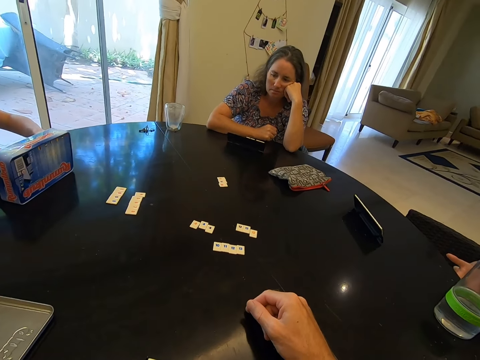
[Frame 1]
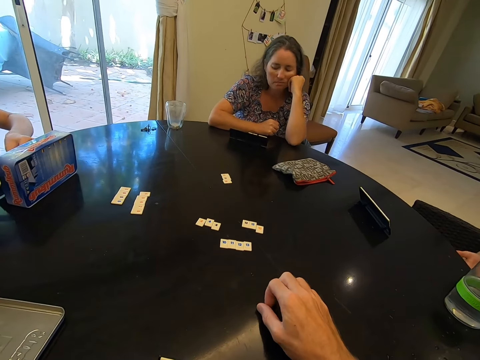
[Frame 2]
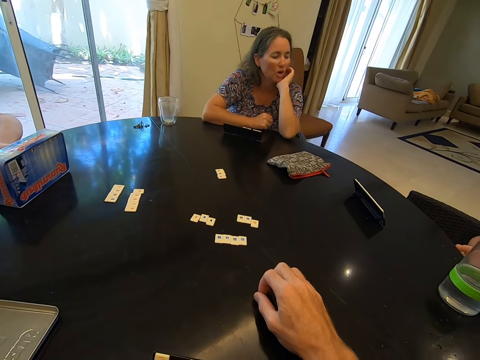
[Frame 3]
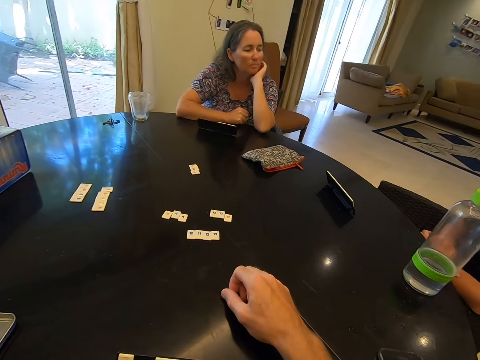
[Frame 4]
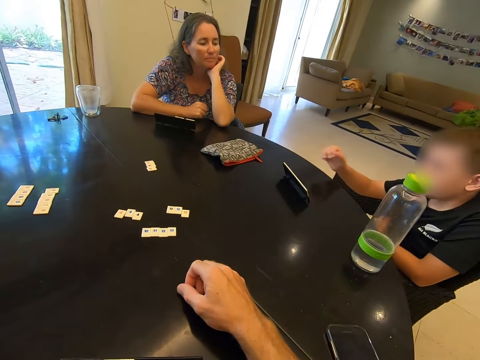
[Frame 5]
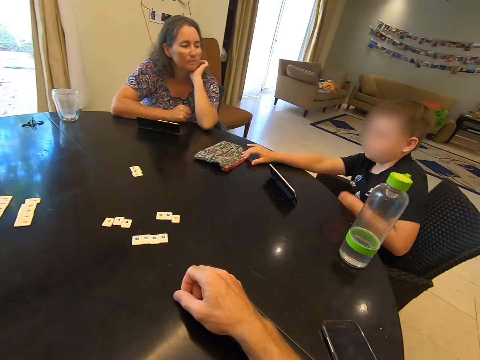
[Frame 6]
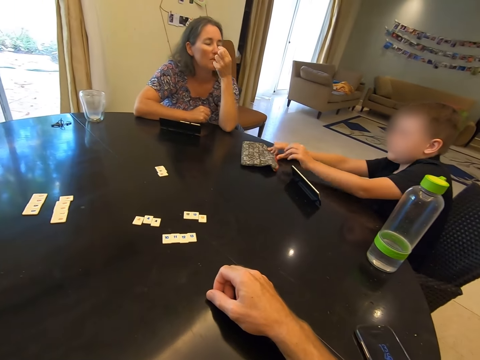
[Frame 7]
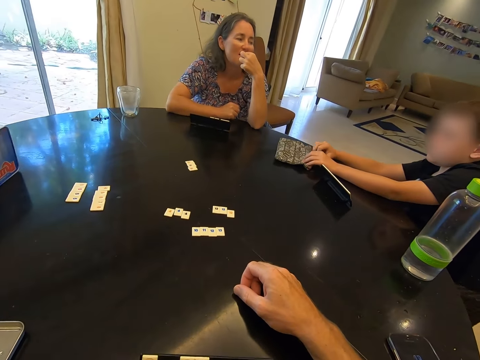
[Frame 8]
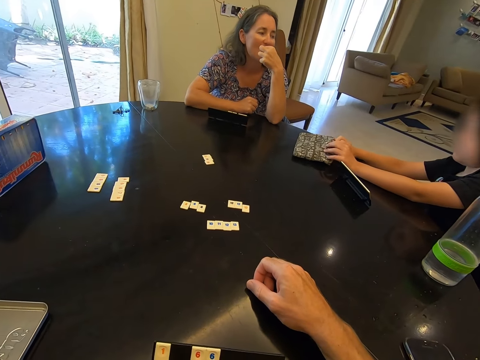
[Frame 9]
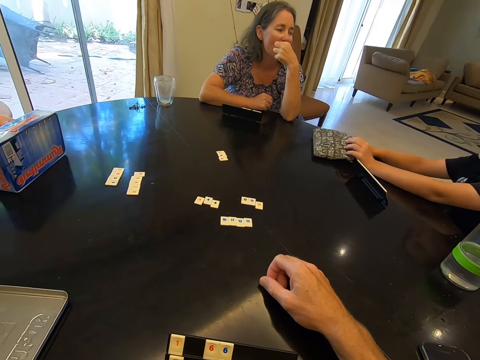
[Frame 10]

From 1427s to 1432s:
The camera wearer looks around. A boy removes dice from the purse.

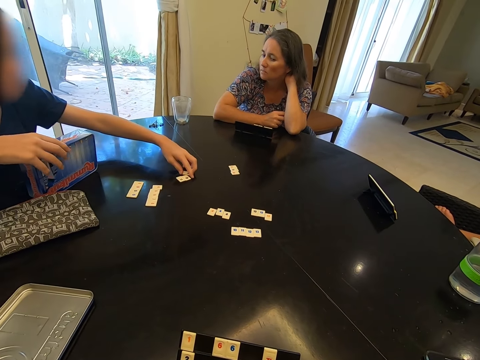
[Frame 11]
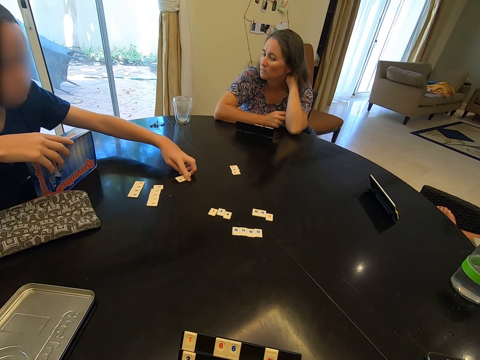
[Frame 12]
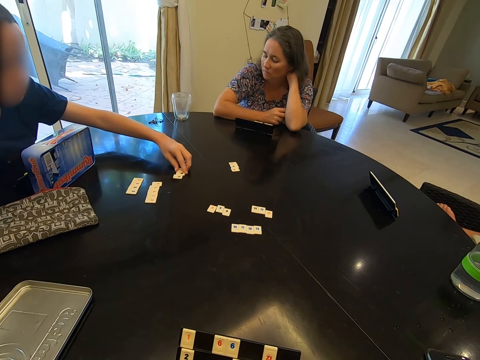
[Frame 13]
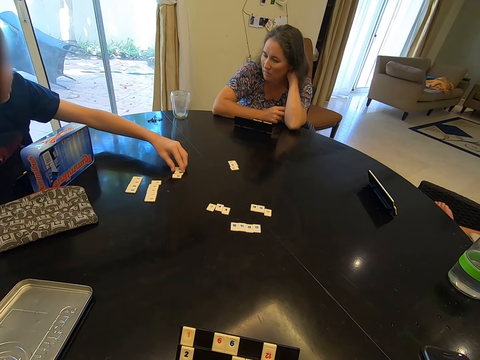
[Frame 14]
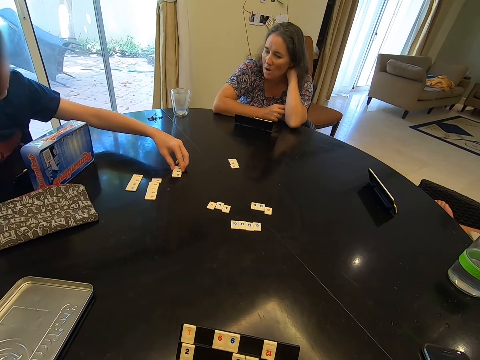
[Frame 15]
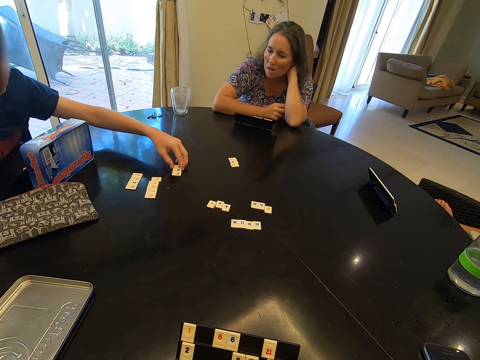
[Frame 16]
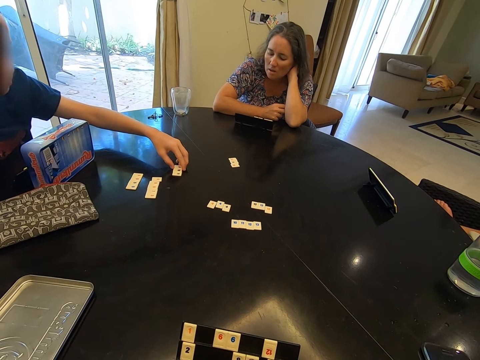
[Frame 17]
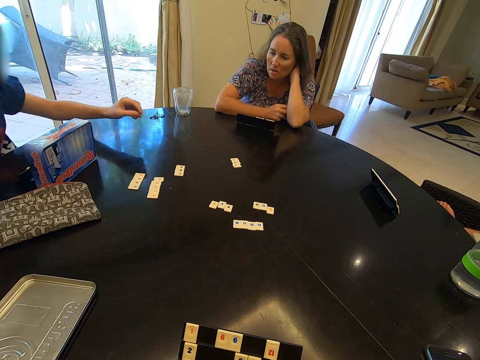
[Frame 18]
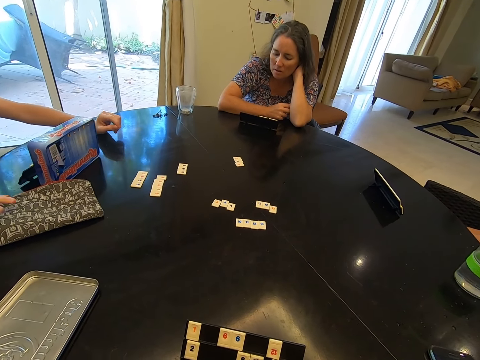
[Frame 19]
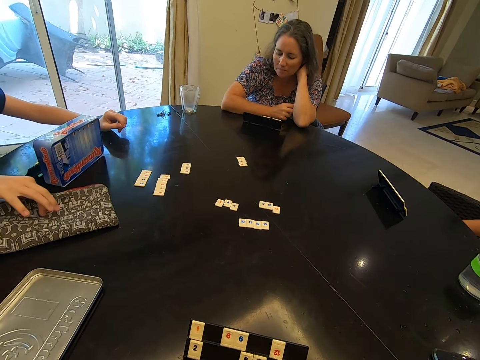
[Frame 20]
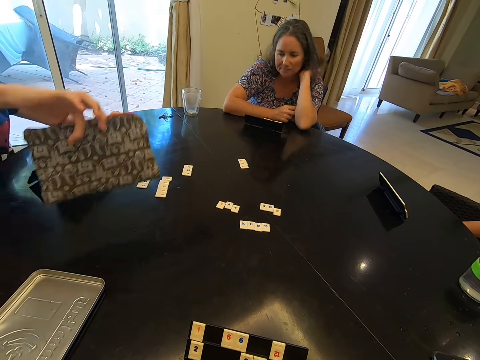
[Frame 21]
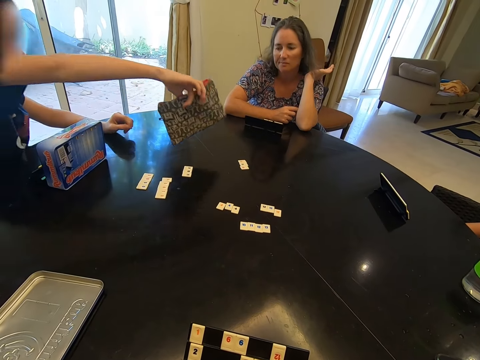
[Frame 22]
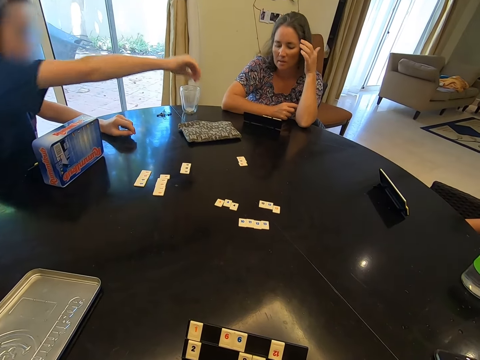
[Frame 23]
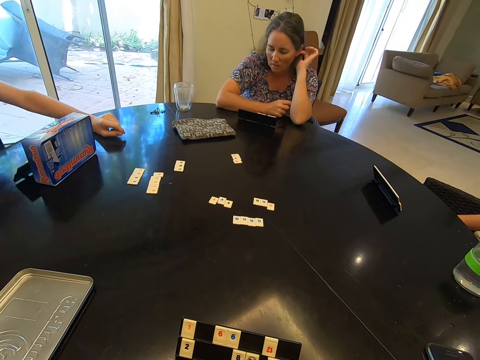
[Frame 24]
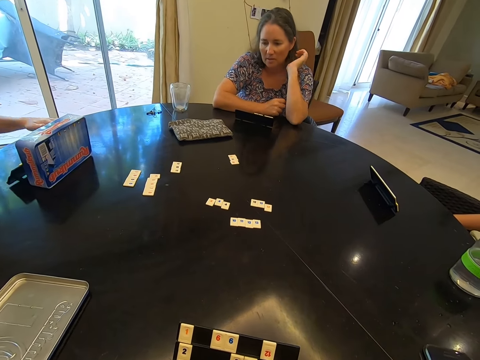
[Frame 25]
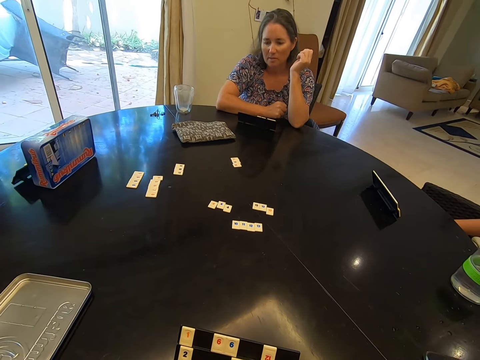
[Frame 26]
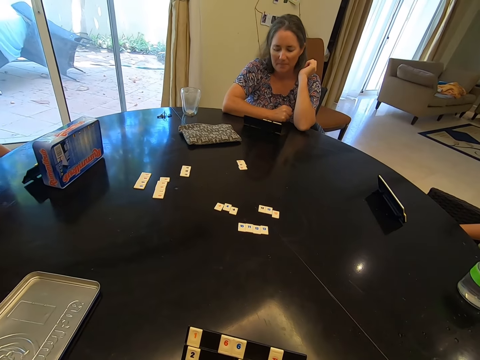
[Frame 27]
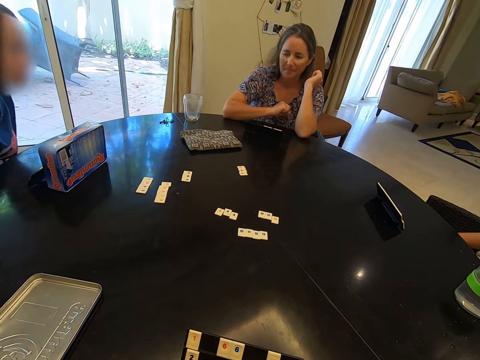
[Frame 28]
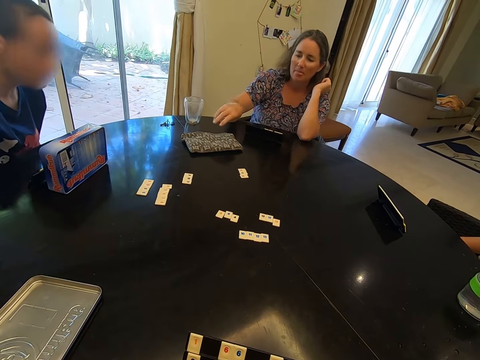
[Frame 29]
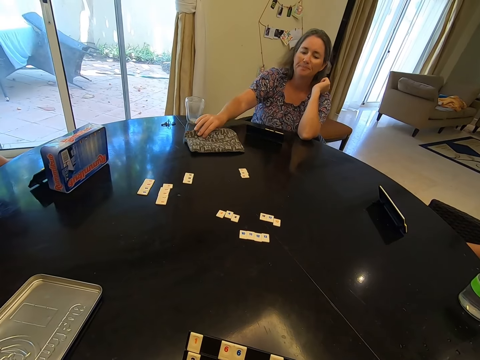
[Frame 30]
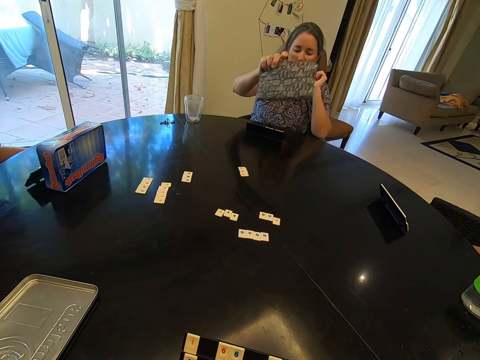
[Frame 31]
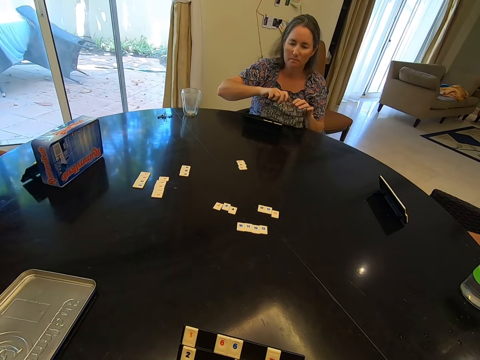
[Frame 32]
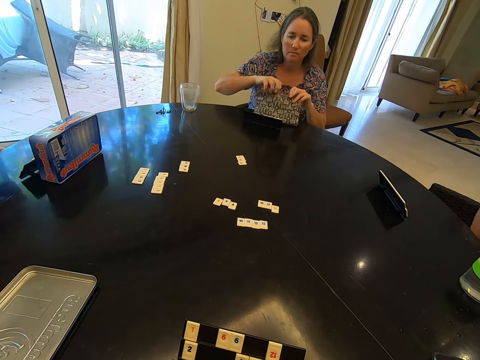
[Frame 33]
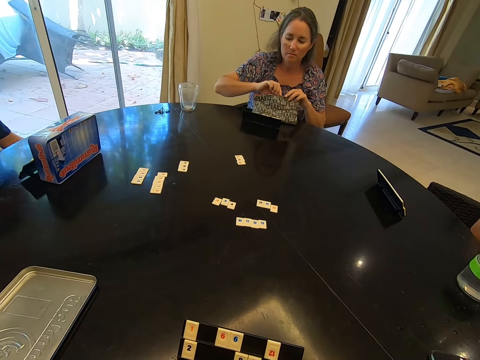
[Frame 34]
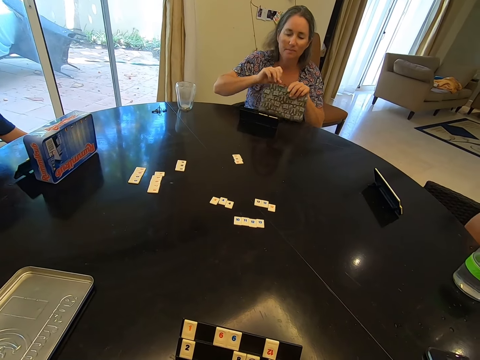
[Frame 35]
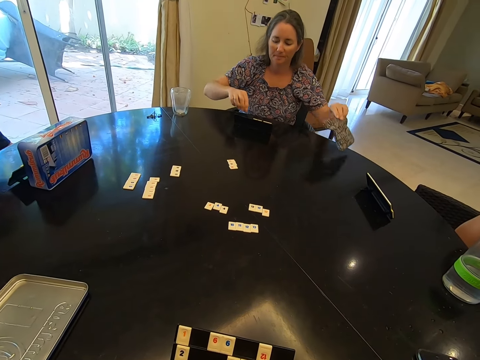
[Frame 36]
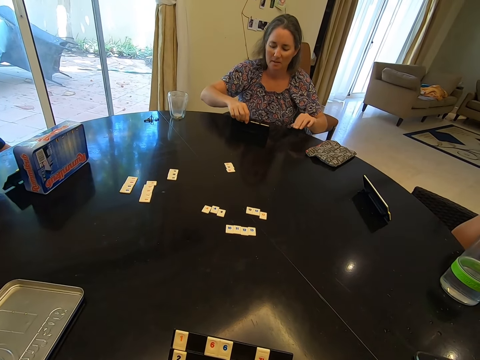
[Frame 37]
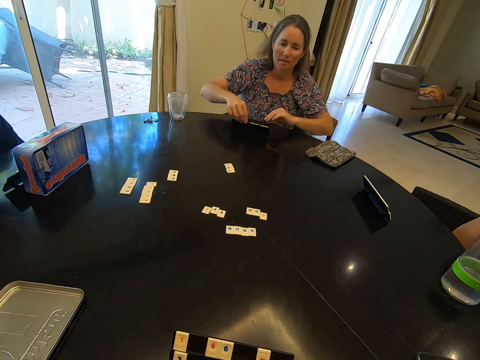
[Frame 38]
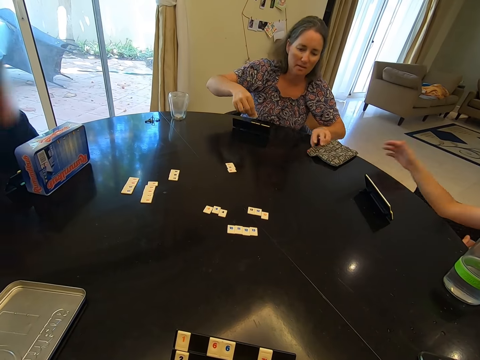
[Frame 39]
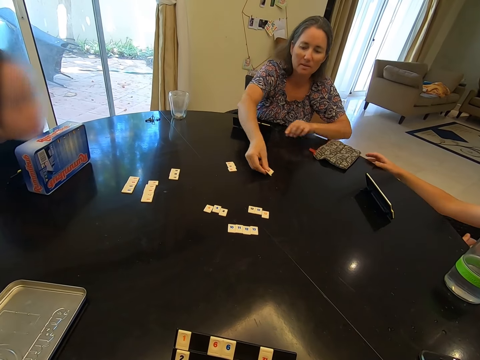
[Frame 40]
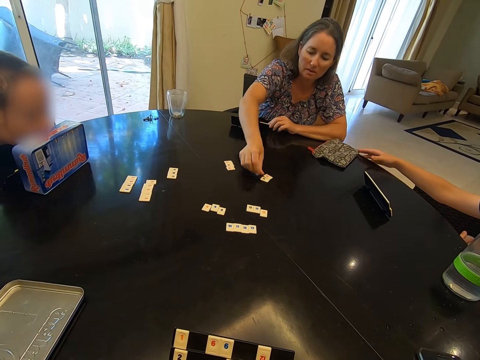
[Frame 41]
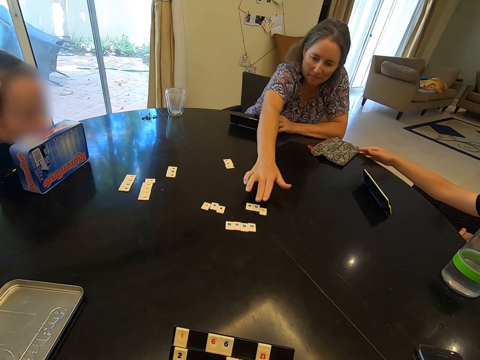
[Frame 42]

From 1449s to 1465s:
A woman moves a purse on the table. Another woman moves the purse on the table. The first woman plays a dice game.

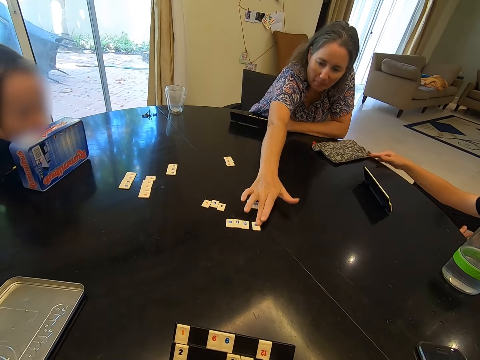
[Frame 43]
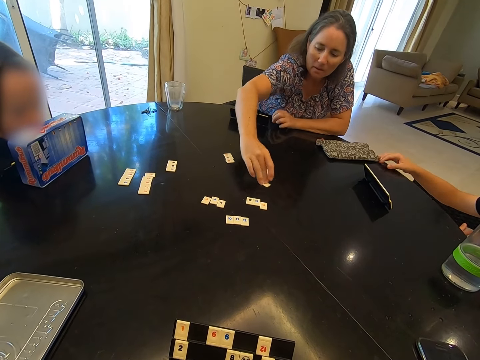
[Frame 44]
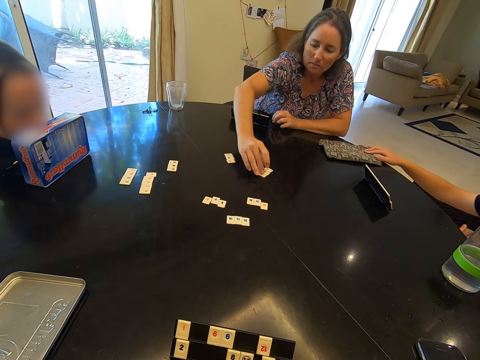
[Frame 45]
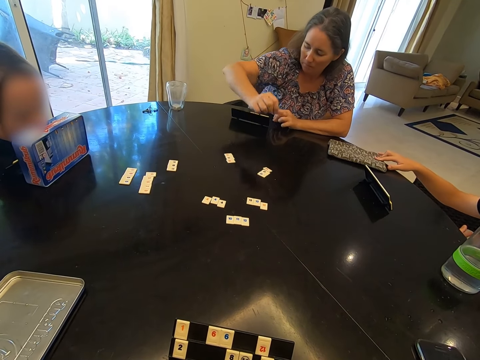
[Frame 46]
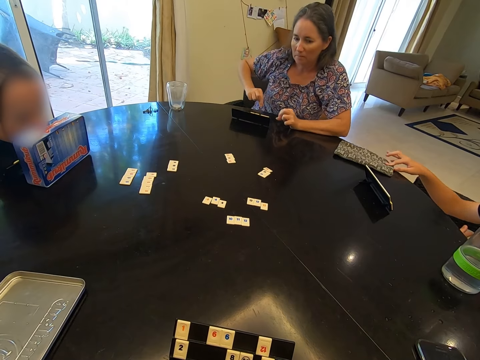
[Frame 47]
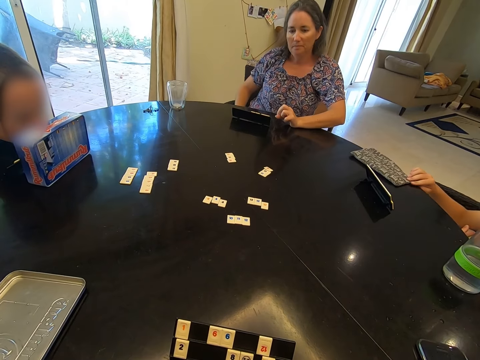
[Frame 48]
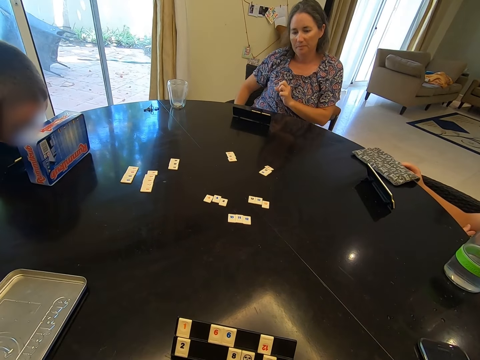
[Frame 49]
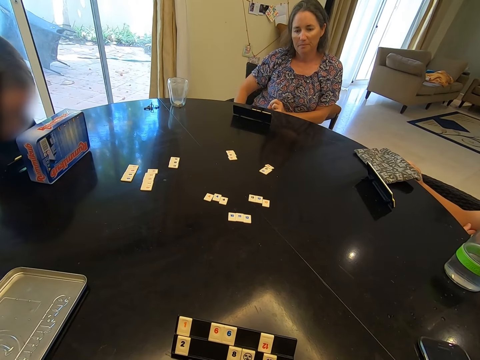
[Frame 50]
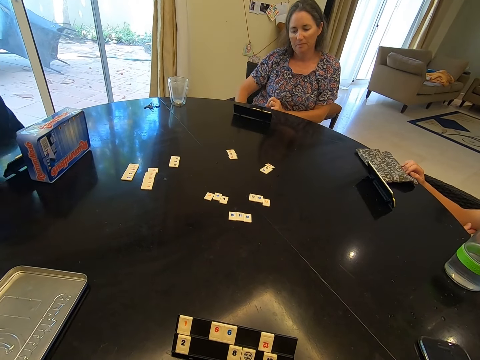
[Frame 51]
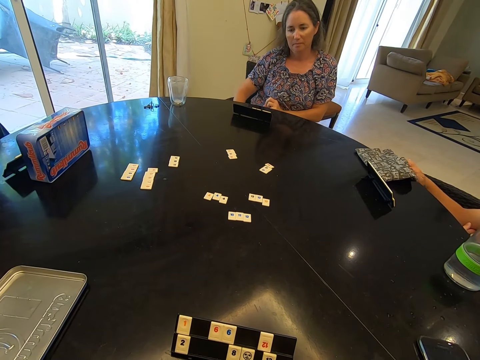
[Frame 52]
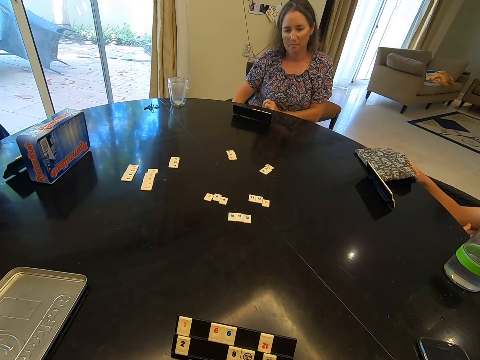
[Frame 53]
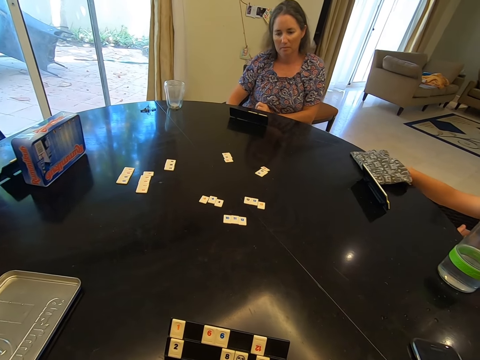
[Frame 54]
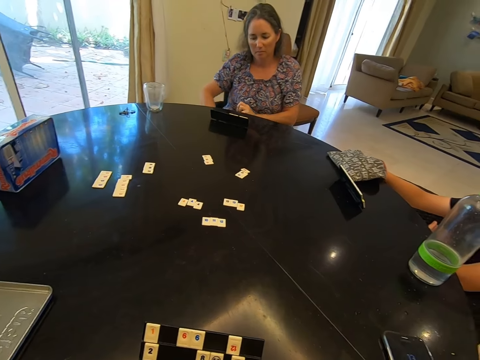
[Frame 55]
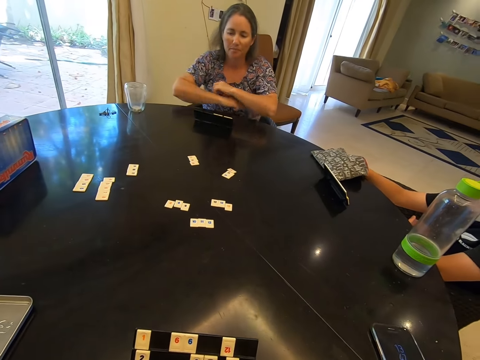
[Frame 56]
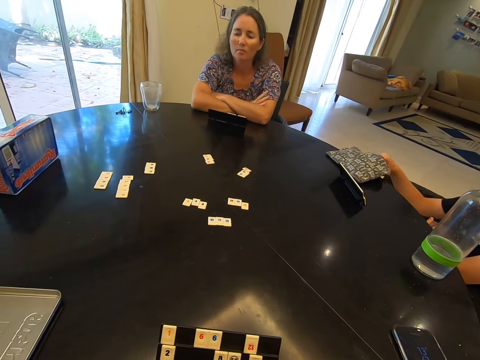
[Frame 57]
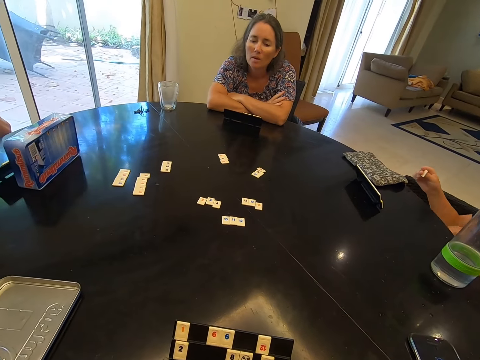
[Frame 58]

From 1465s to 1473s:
A boy removes dice from the purse.
